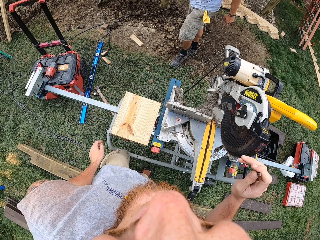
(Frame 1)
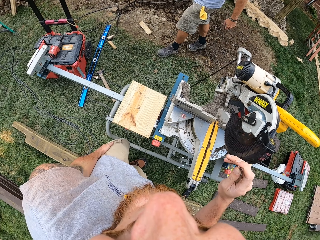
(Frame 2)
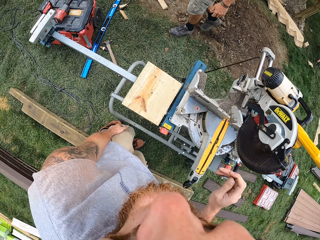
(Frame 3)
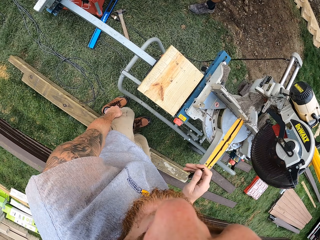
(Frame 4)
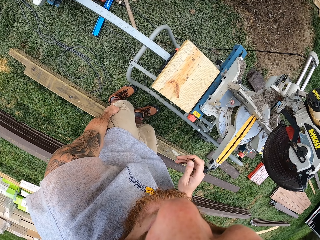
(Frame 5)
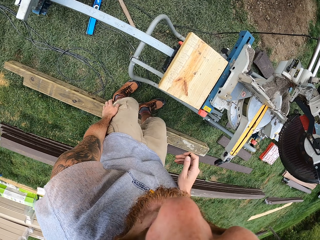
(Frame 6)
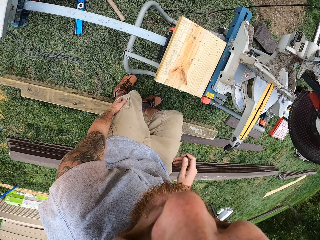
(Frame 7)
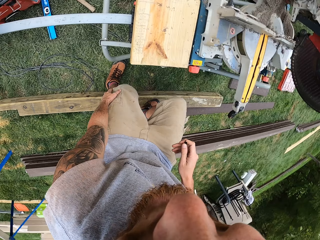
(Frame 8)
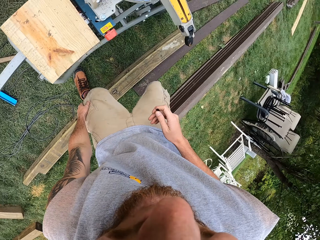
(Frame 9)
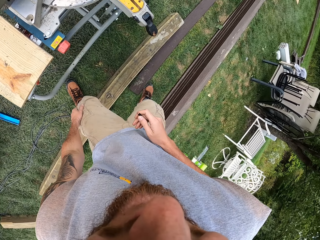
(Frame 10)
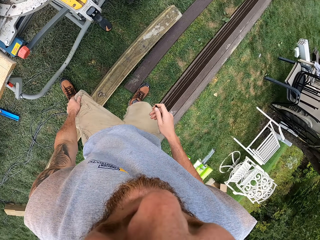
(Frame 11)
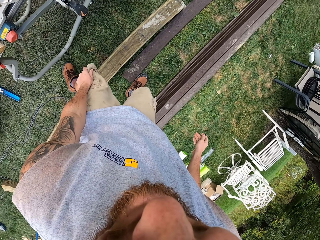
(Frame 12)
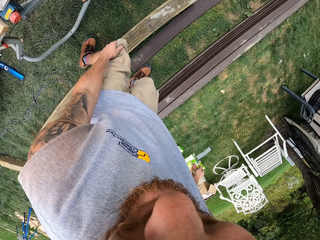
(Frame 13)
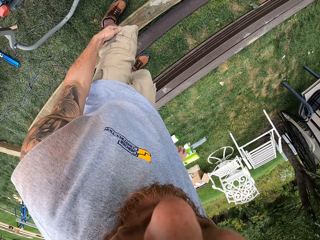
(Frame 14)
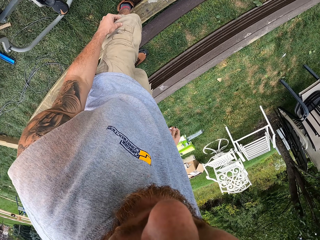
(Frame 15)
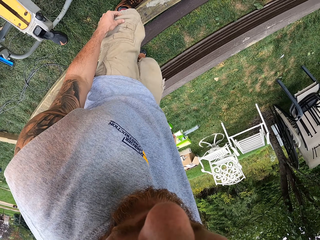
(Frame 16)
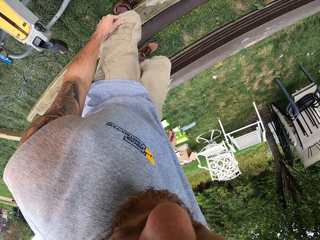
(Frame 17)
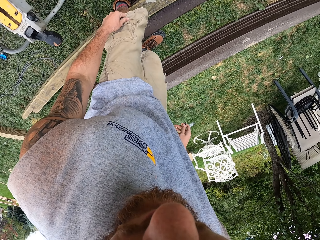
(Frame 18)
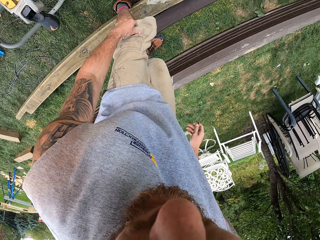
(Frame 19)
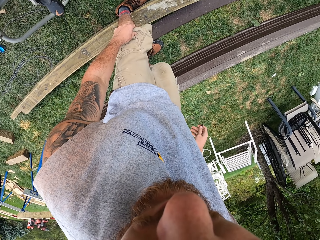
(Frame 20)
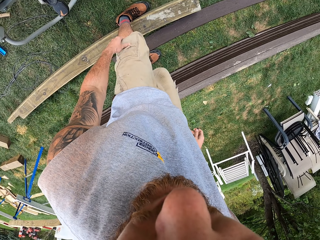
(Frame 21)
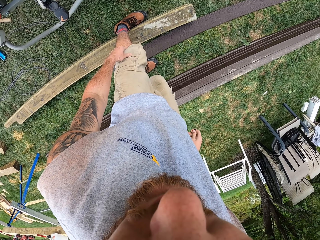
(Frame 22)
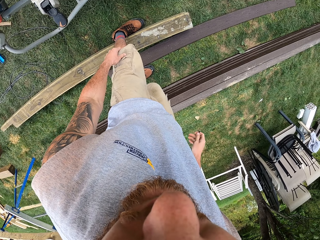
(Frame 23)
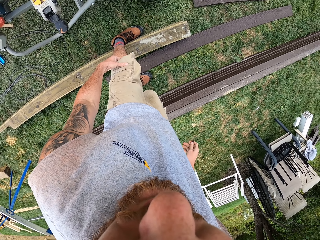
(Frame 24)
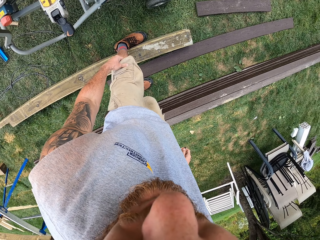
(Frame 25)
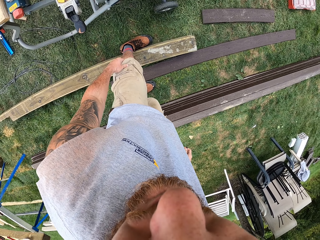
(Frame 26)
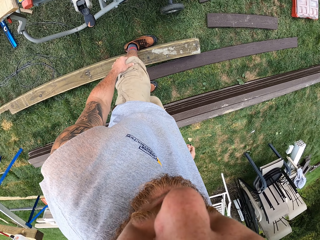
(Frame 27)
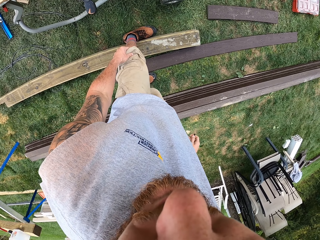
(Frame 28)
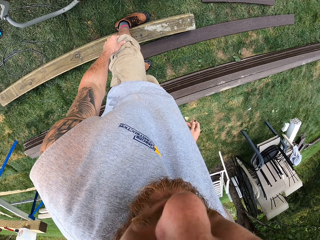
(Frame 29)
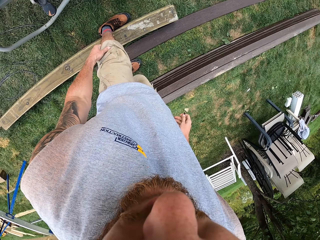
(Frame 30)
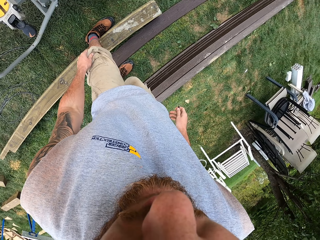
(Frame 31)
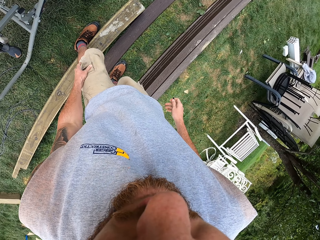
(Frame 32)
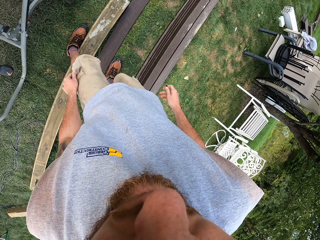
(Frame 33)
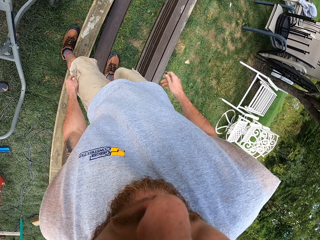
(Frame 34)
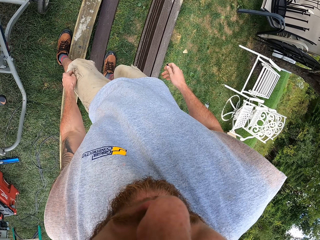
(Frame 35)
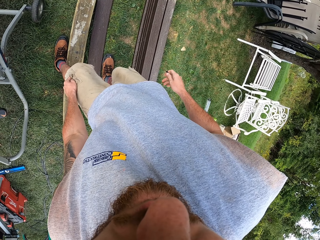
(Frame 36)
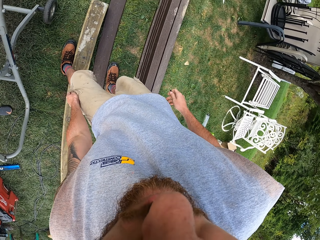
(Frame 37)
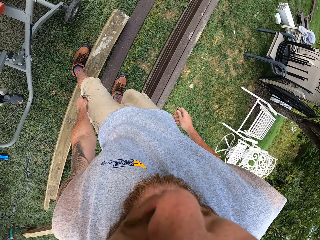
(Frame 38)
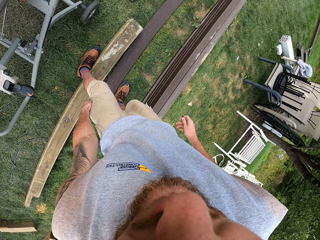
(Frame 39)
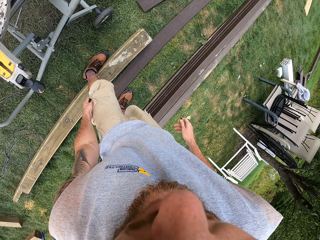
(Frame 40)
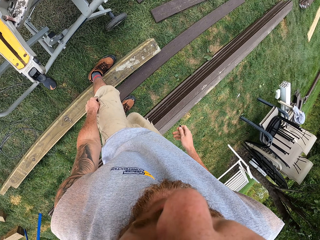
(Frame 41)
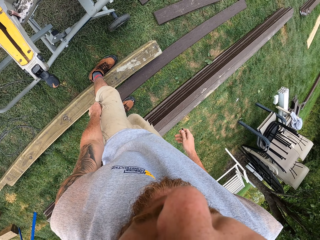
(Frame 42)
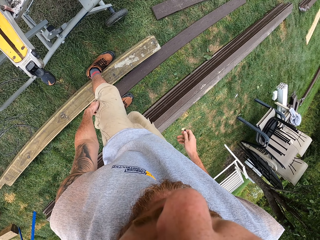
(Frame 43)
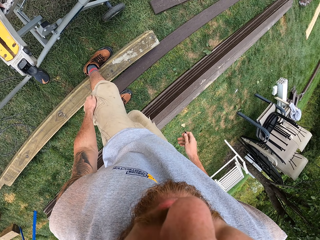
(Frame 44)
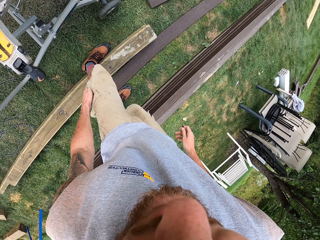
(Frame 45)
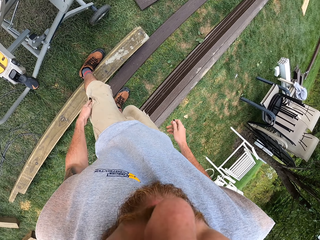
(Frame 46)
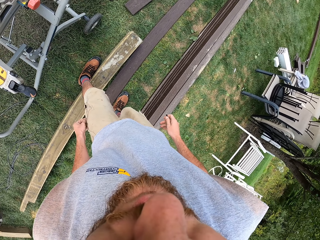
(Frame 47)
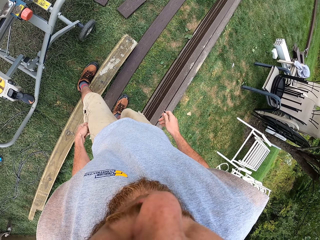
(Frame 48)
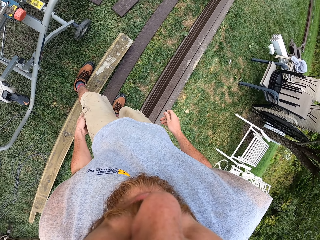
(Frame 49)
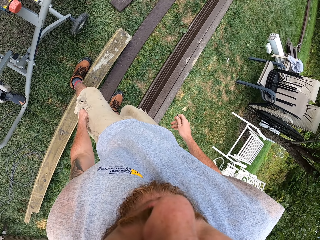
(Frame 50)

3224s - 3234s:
The camera wearer touches his left pocket. A man walks around. The camera wearer inspects his pocket. He walks around and looks around.

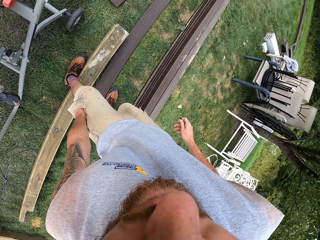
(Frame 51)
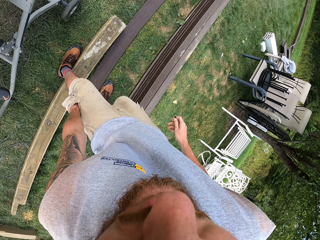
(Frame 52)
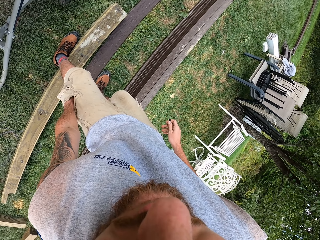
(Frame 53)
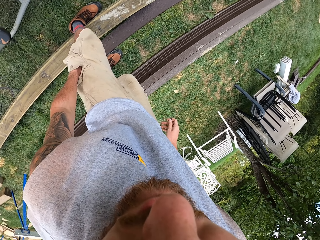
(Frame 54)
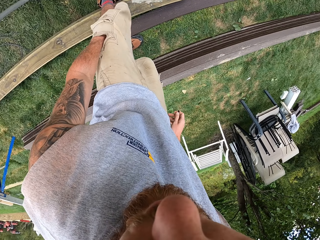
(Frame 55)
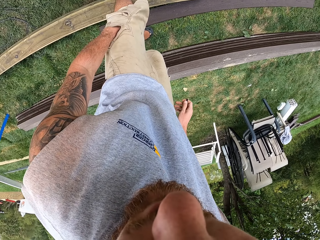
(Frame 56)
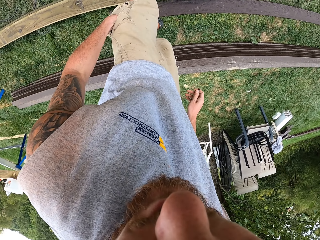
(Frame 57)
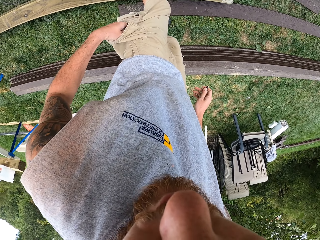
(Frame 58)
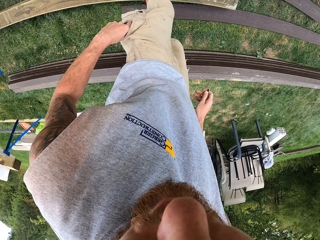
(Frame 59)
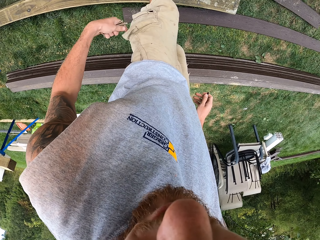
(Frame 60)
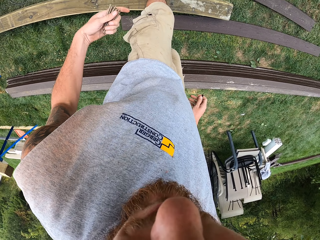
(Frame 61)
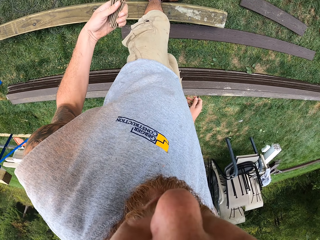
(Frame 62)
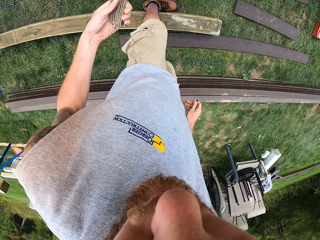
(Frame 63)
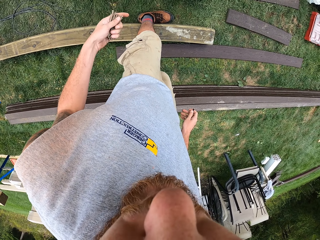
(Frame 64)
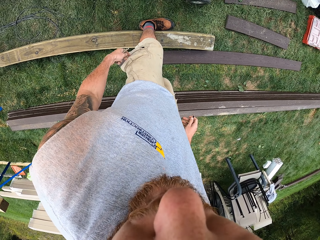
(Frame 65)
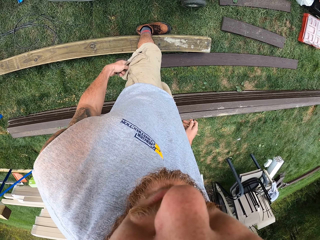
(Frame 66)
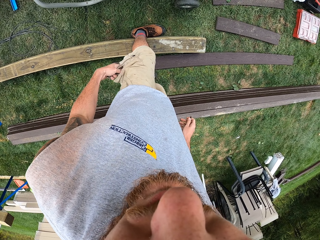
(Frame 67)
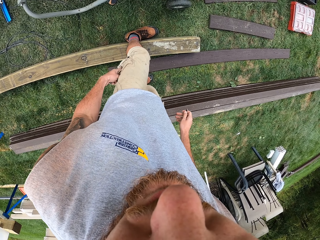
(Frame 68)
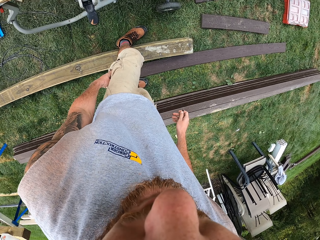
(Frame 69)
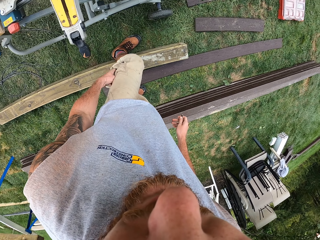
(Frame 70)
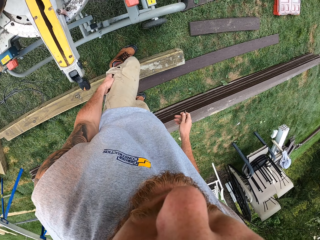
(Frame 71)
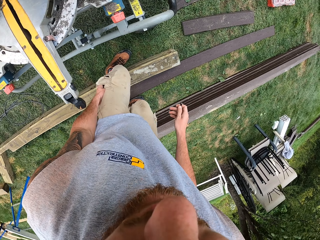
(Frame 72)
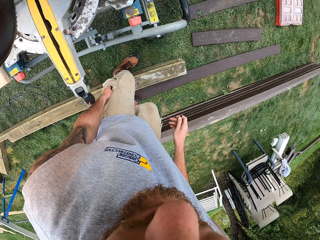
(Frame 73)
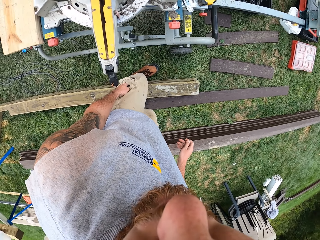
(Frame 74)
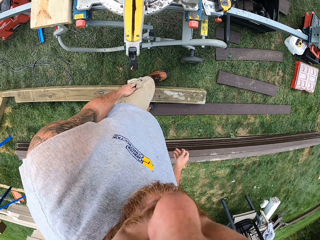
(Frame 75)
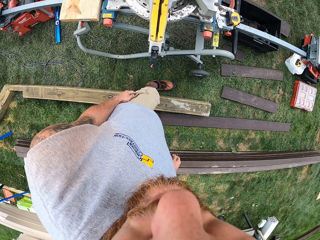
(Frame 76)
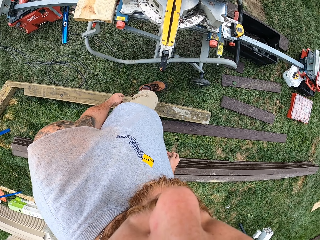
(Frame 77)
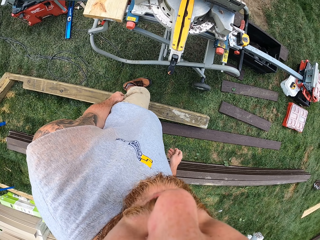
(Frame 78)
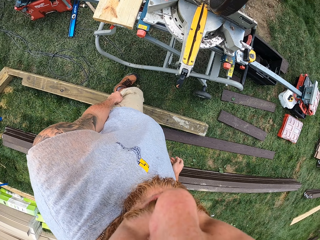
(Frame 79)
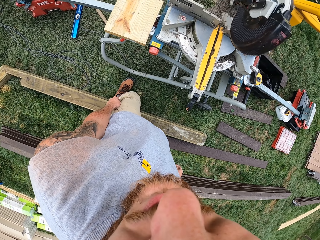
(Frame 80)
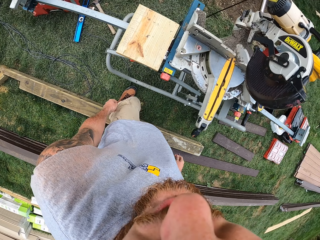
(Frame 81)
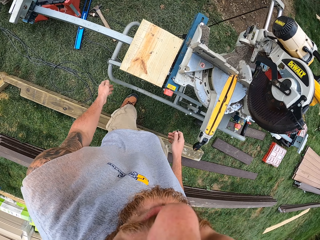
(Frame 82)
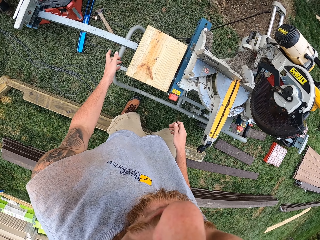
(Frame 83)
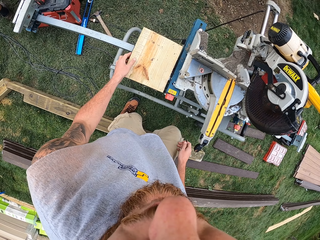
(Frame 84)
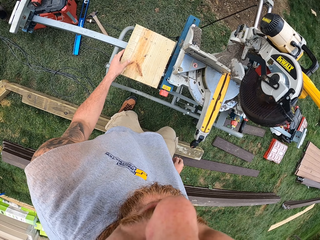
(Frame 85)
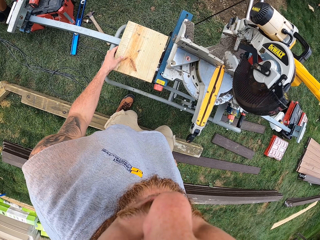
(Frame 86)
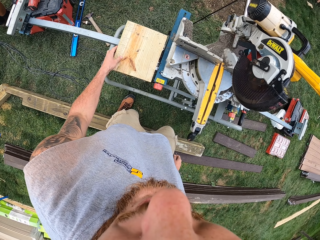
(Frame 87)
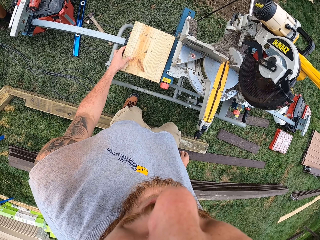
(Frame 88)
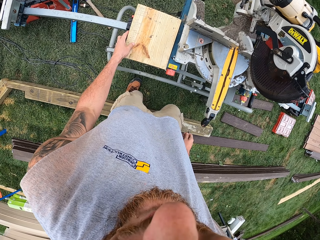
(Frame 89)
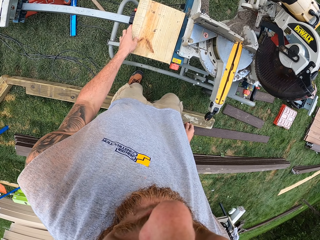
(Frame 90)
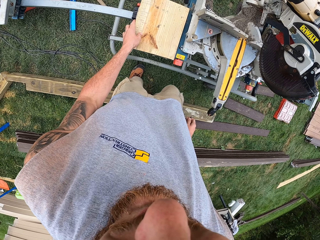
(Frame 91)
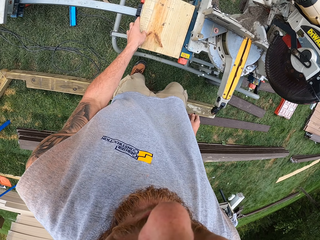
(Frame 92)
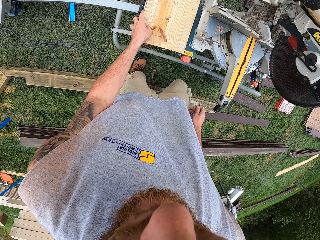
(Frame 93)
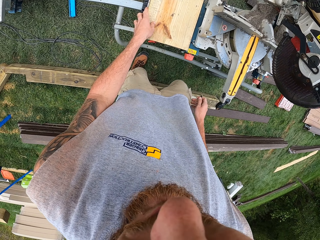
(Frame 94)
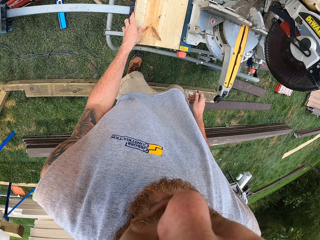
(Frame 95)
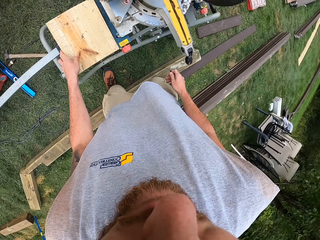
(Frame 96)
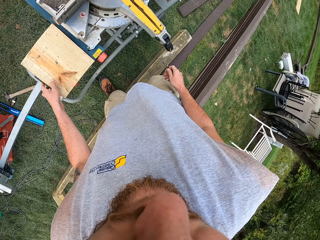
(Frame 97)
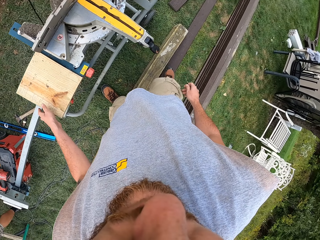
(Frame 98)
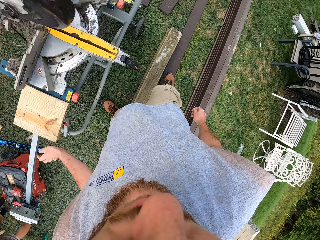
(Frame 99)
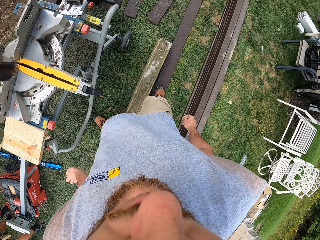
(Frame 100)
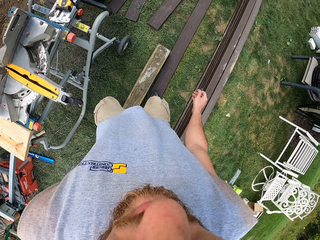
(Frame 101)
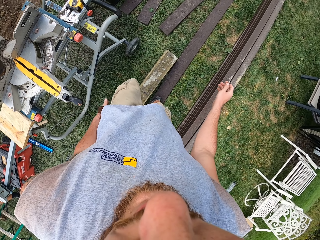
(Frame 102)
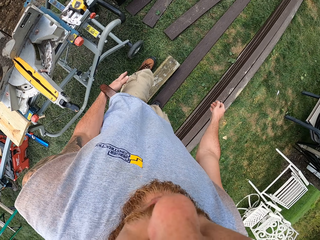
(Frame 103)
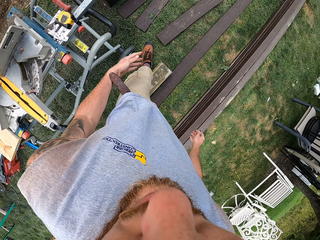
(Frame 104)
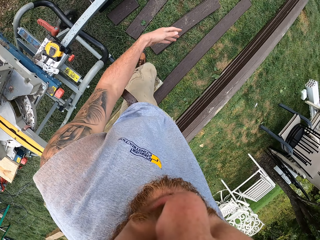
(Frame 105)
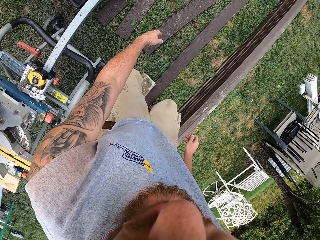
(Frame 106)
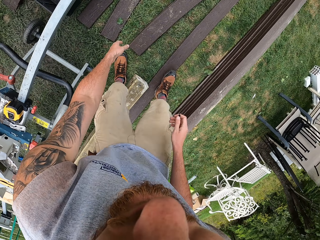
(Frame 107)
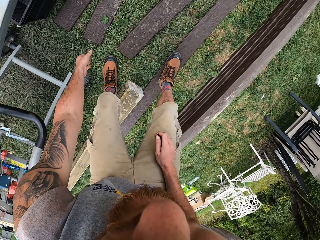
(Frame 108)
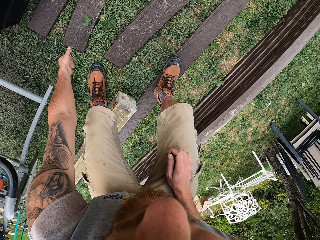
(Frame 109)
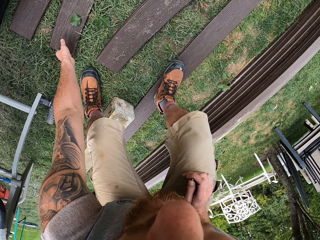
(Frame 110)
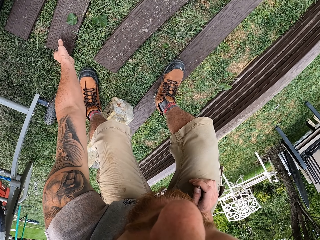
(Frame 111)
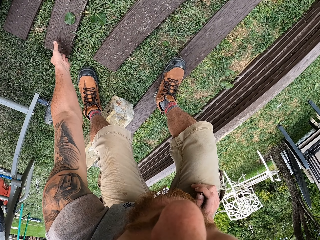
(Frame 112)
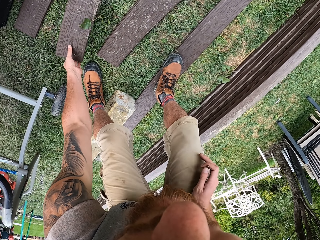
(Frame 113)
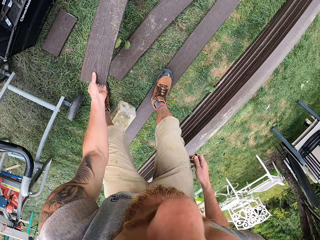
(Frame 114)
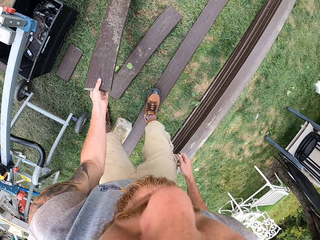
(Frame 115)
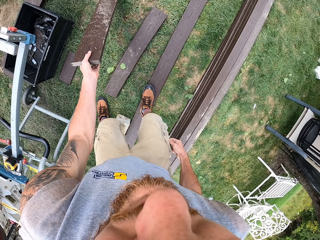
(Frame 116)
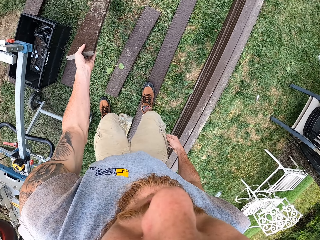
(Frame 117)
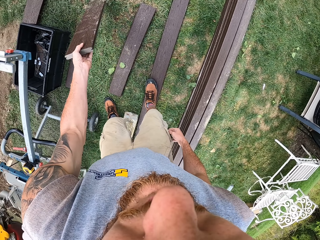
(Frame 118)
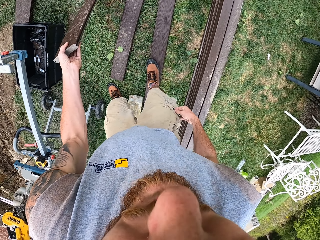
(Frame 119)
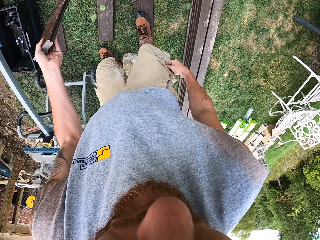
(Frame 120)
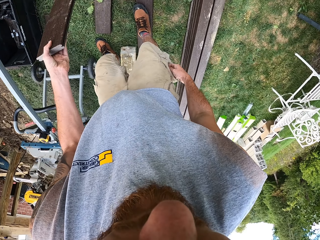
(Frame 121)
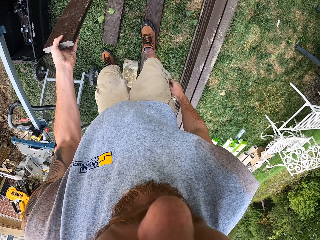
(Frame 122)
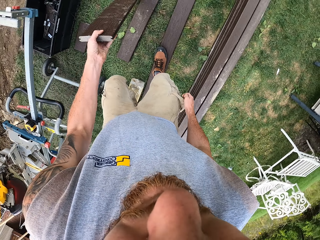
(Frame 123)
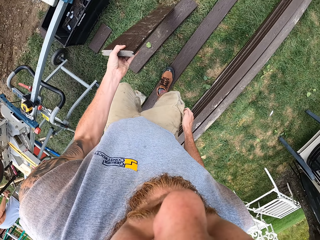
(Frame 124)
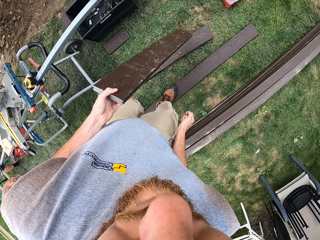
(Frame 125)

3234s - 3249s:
The camera wearer removes pieces of screws from his pocket. He looks at the screws on his hand and returns the screws to his pocket. He walks back to a wood cutting machine. He stares at the power saw. He holds a block of wood. He touches the wood. He looks around. He walks around the compound. He picks up a piece of wood from the ground. He touches his right pocket.
